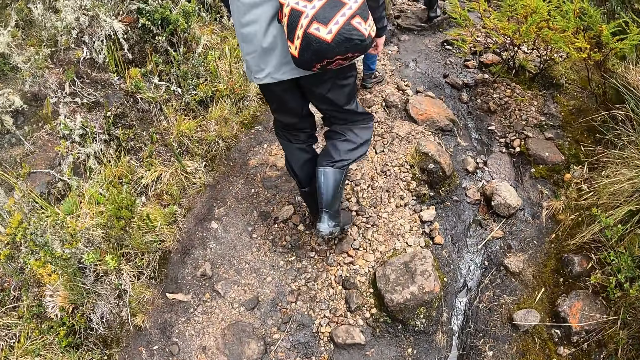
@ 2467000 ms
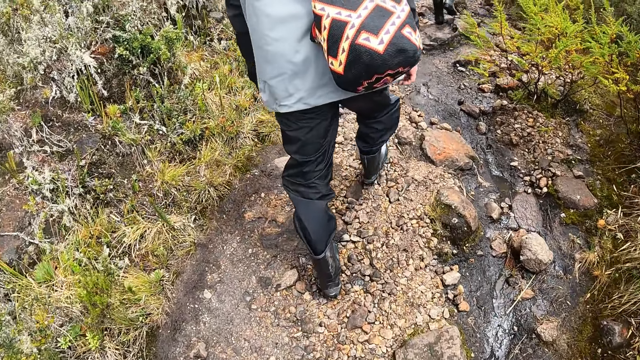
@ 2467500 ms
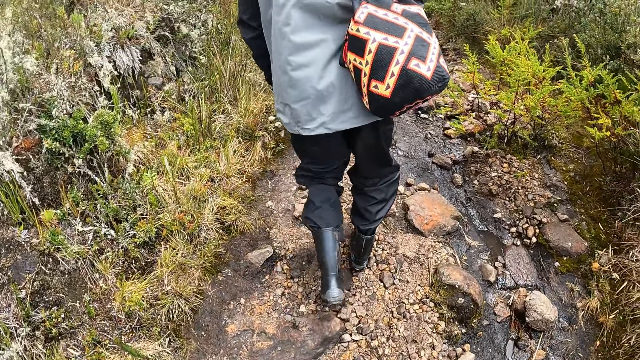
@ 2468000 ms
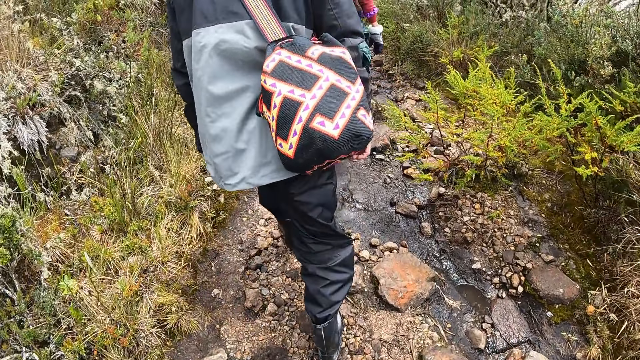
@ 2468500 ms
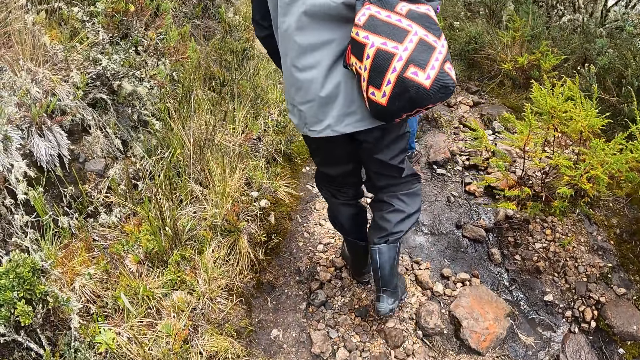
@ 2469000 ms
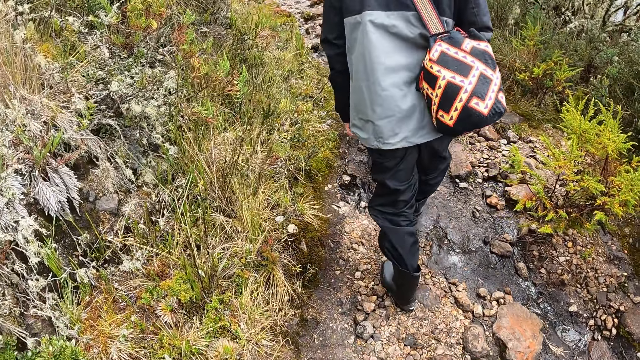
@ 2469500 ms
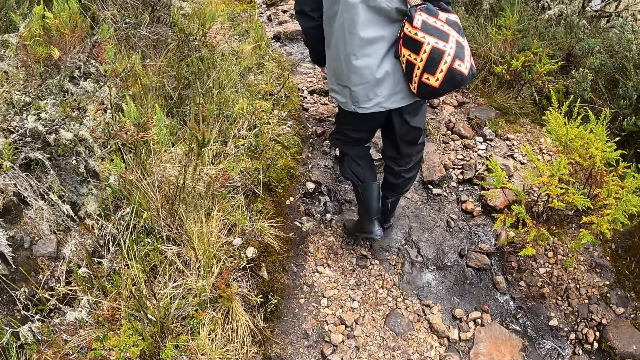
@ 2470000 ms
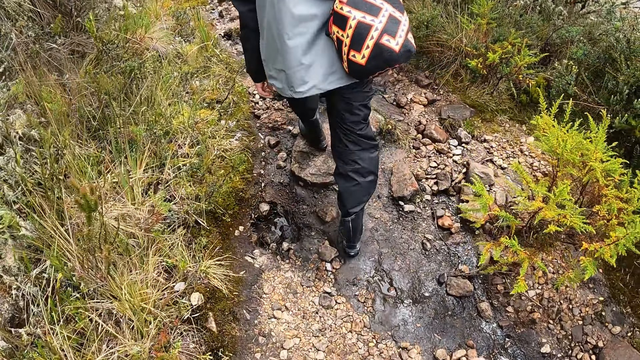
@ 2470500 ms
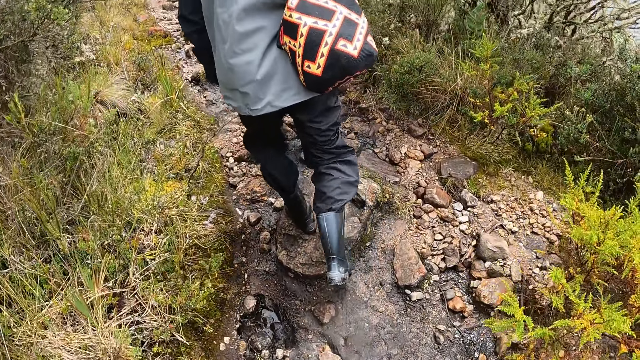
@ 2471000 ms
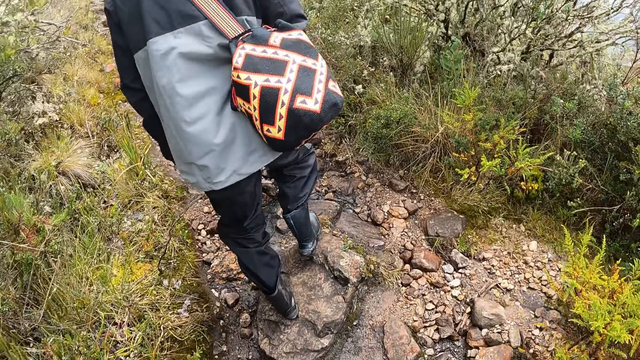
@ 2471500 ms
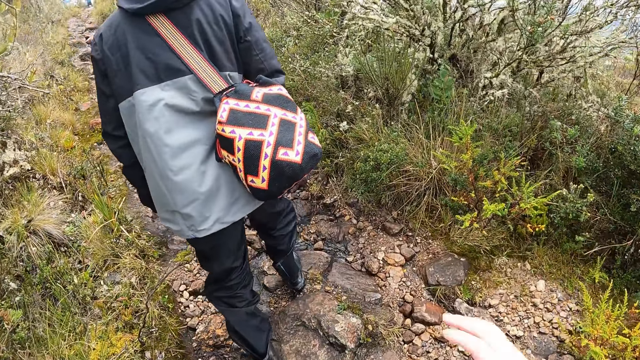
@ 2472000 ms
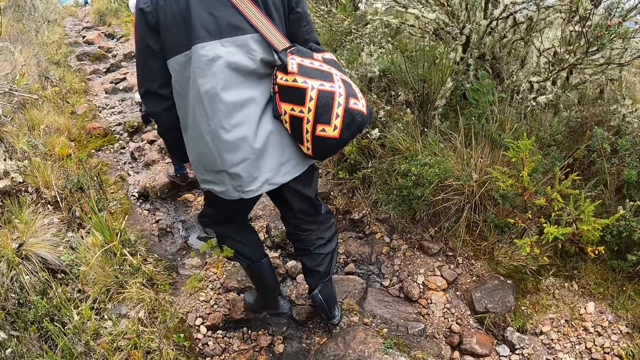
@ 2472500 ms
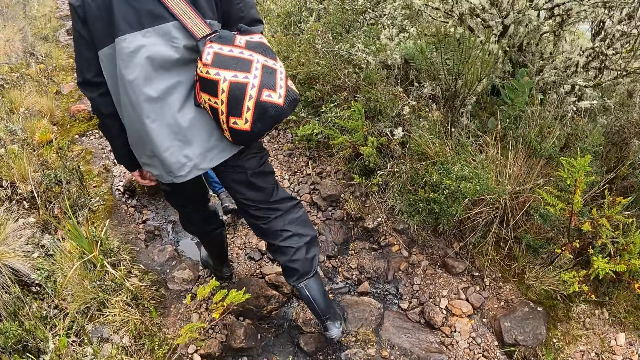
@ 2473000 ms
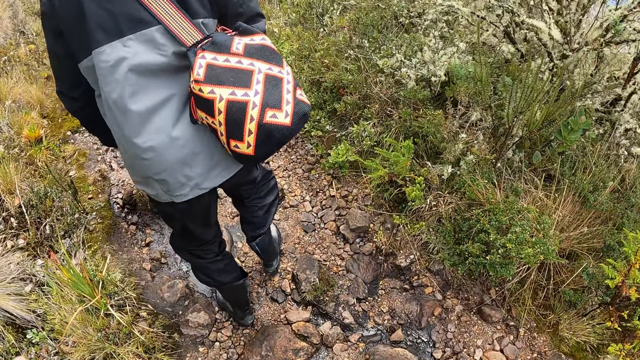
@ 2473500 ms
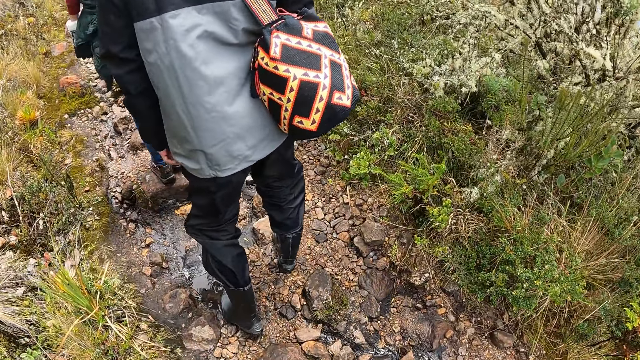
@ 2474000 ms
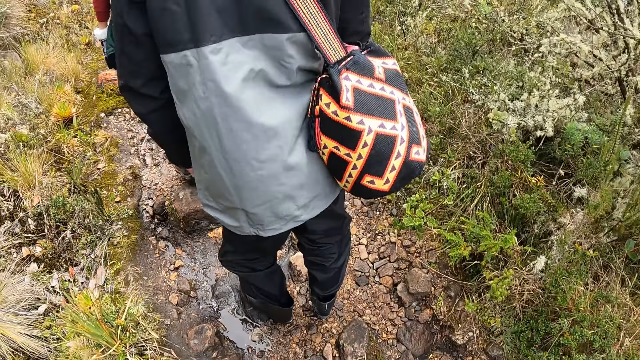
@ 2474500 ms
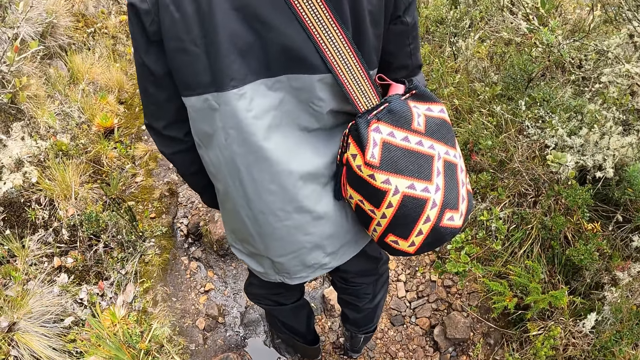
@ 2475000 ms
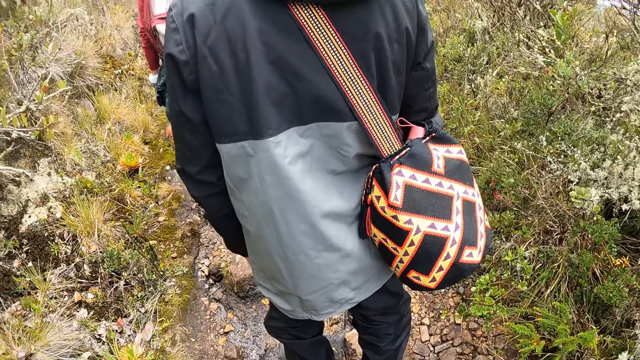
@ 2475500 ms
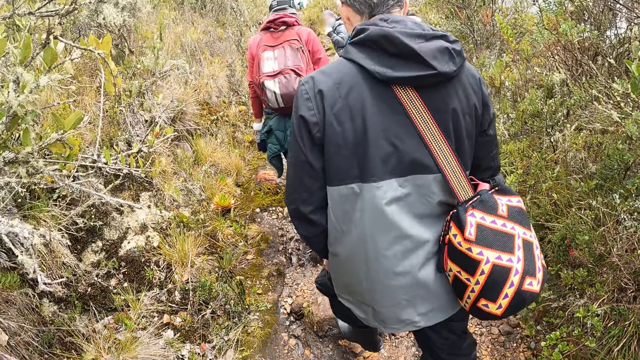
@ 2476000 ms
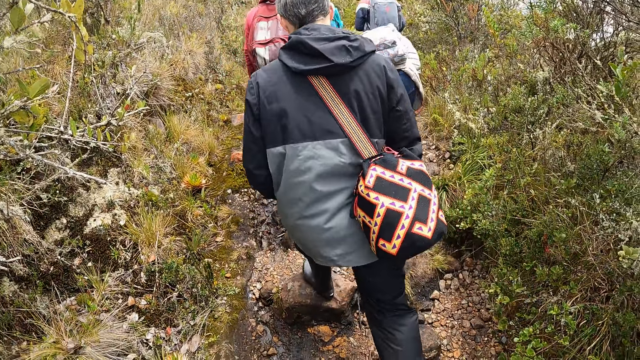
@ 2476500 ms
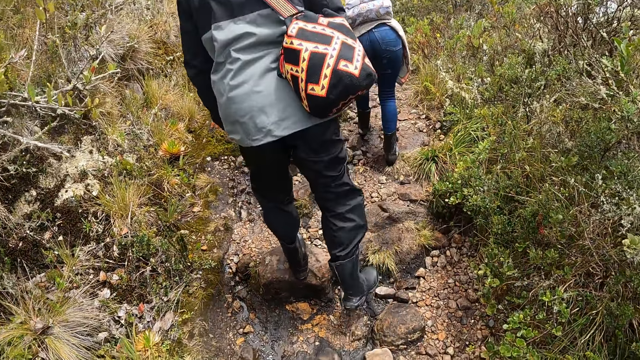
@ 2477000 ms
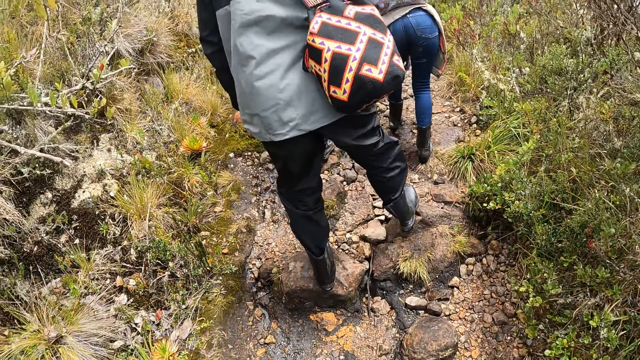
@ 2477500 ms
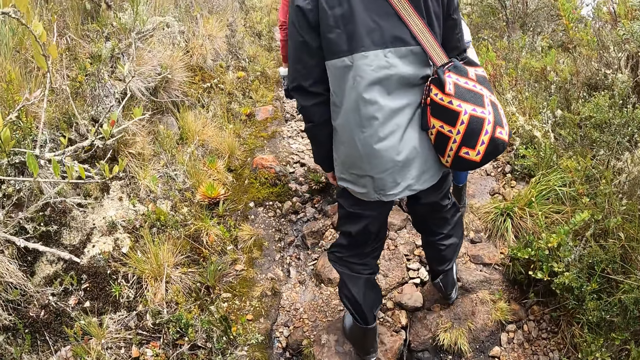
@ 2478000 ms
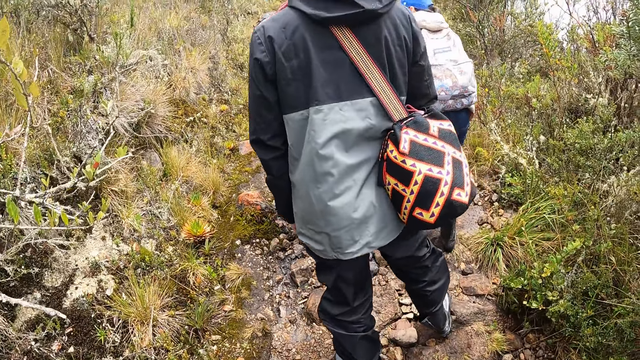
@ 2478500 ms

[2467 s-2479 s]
The camera wearer raises a hand. They walk on the field. They raise a hand and walk on the field.

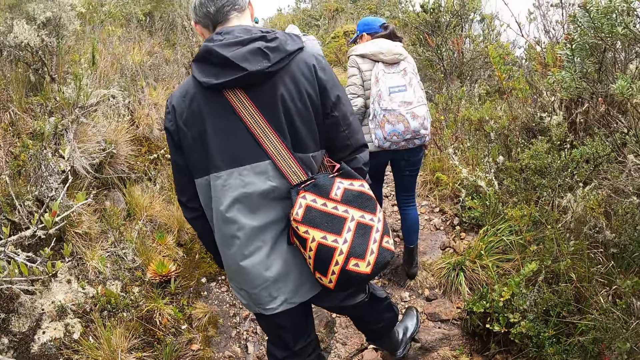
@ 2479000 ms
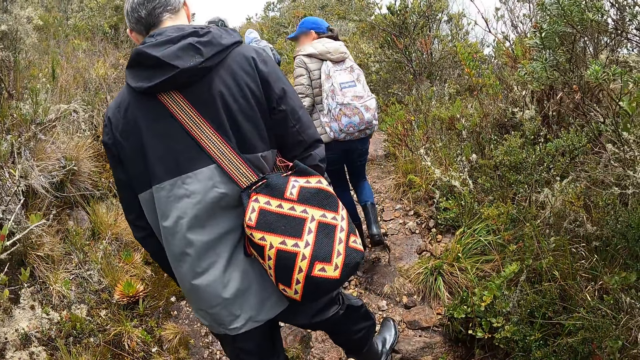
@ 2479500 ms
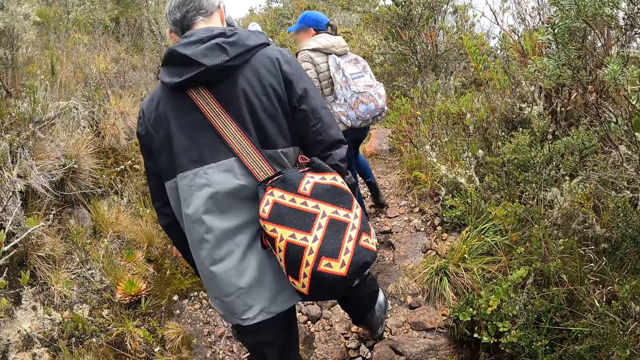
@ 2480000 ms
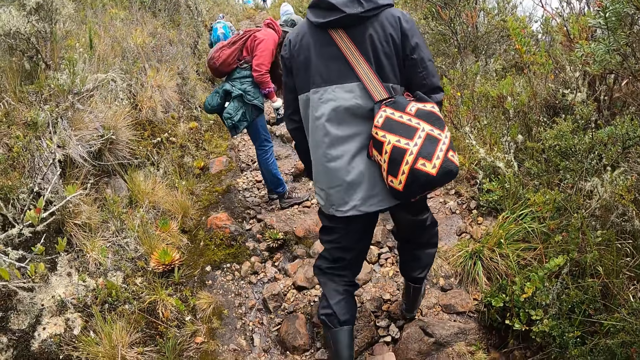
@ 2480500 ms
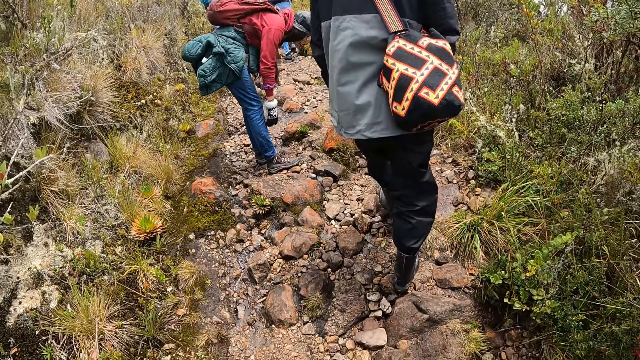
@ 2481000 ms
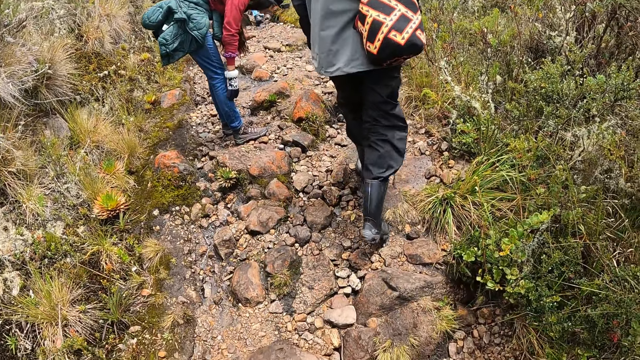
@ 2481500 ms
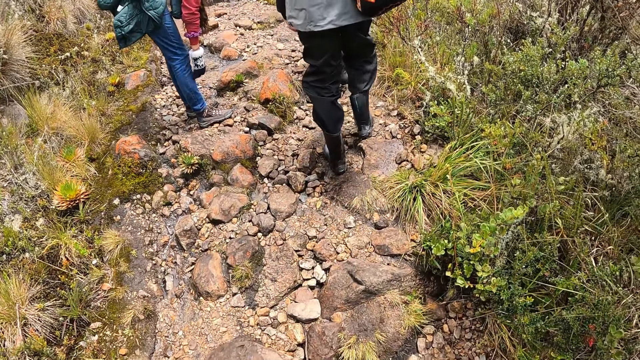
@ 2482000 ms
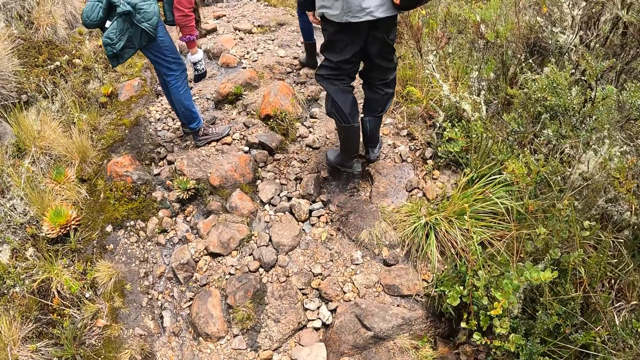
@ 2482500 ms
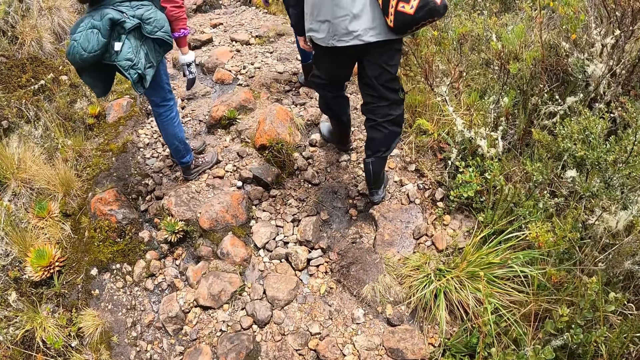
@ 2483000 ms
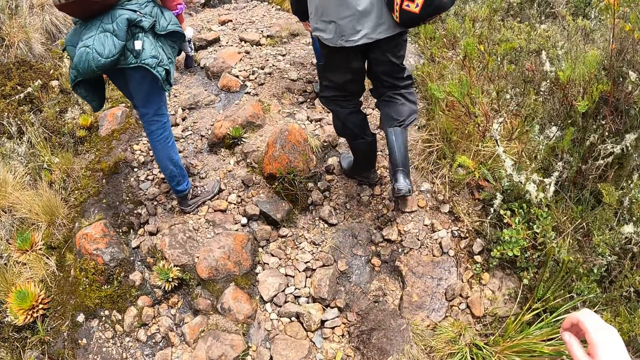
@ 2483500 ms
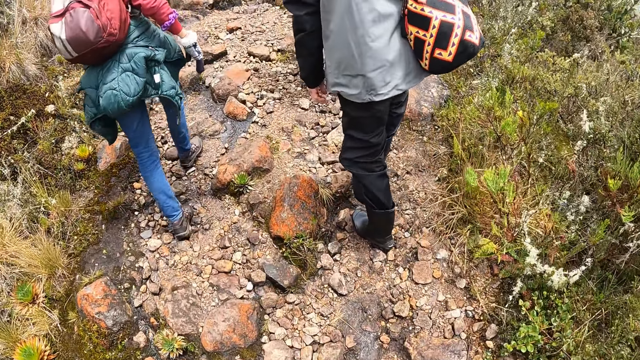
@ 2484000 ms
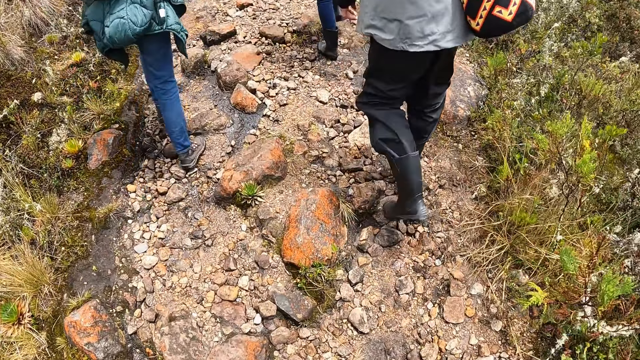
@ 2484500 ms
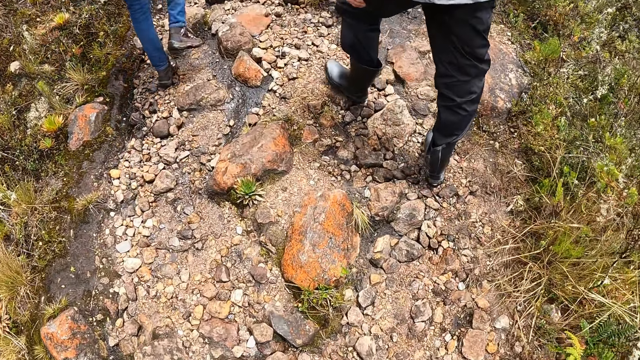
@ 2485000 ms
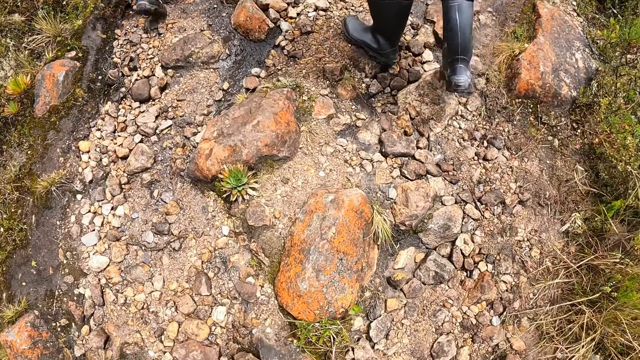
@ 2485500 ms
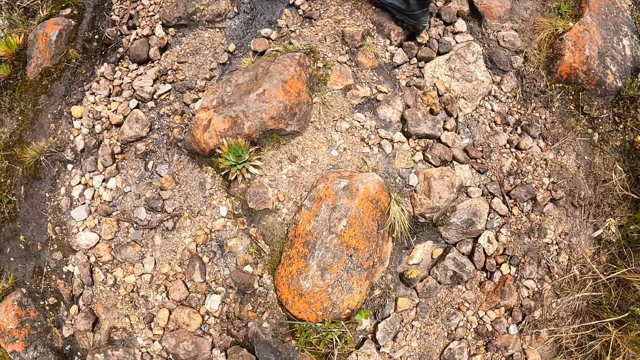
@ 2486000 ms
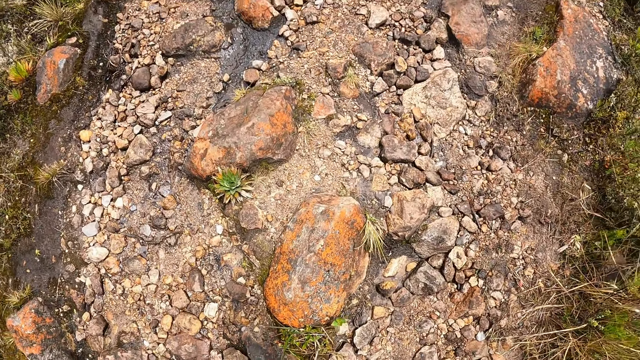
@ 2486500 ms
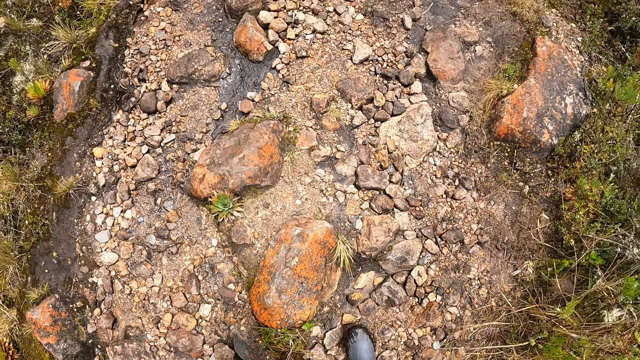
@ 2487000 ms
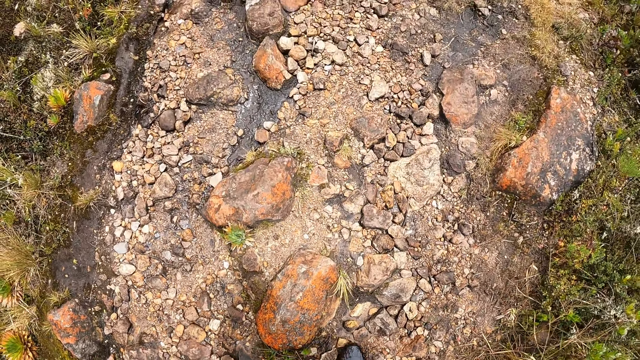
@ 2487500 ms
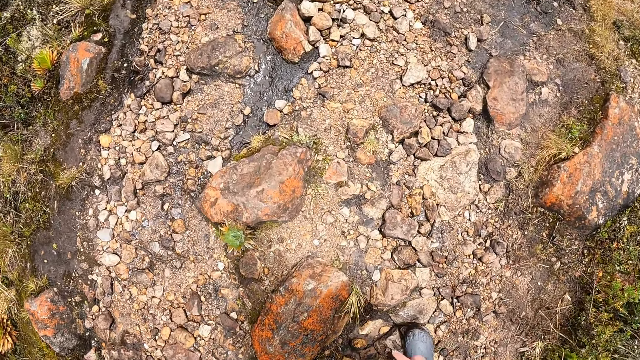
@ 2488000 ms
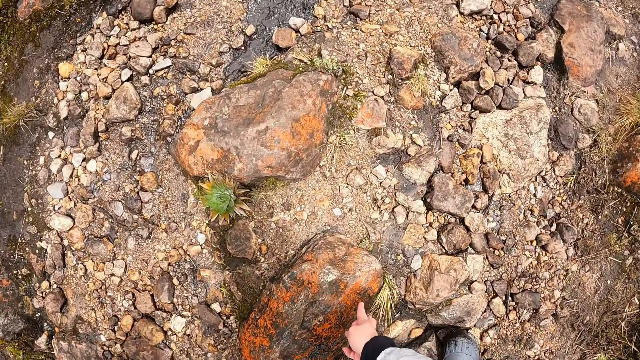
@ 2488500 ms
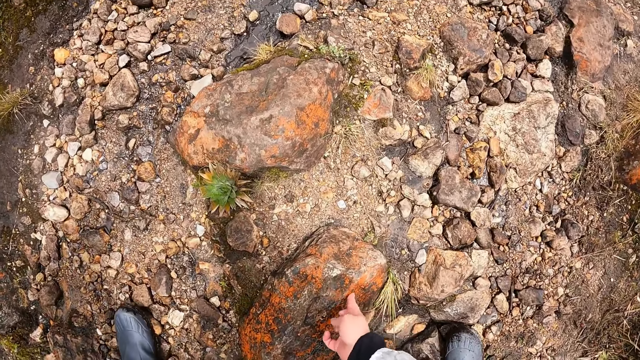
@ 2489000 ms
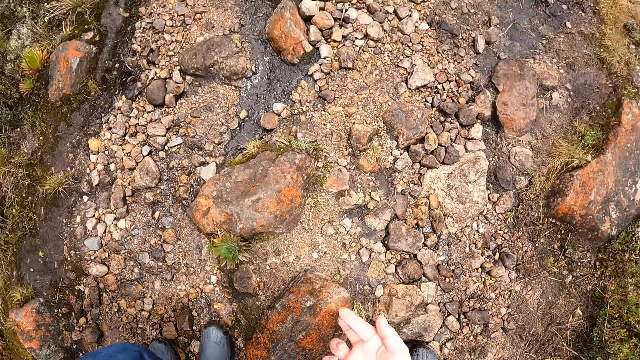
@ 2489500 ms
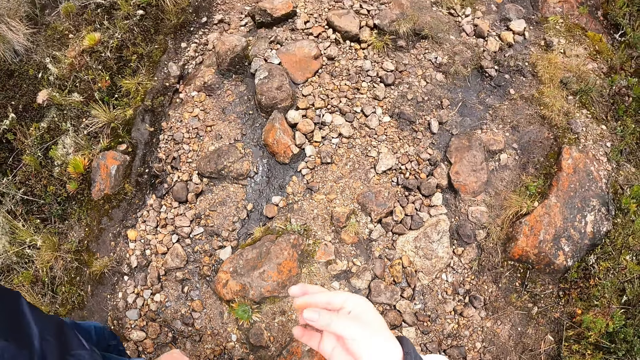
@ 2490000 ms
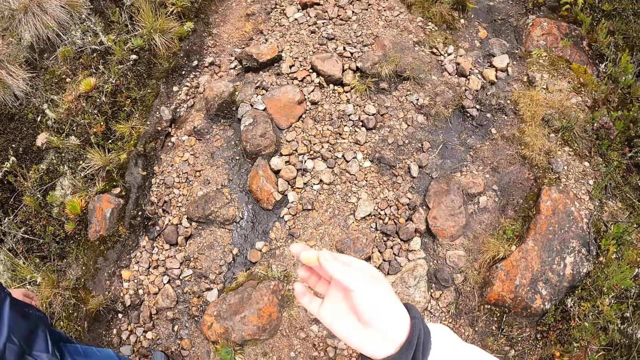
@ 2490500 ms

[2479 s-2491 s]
The camera wearer raises a hand. She walks on the field. She touches a stone on the floor with her right hand.
